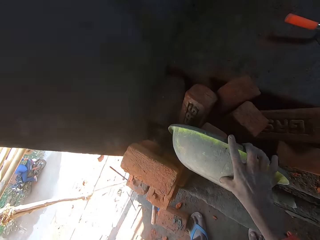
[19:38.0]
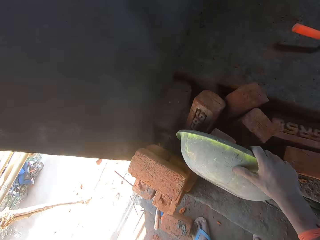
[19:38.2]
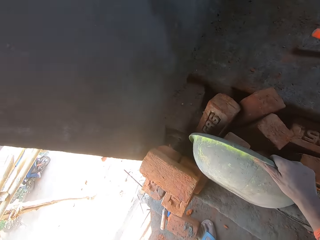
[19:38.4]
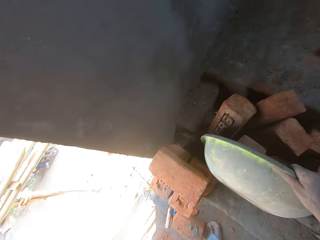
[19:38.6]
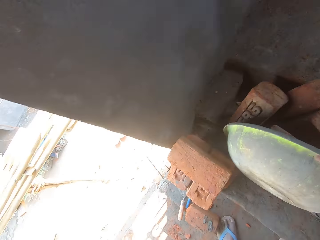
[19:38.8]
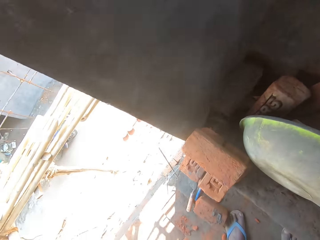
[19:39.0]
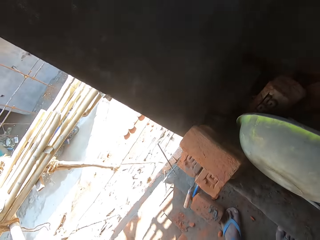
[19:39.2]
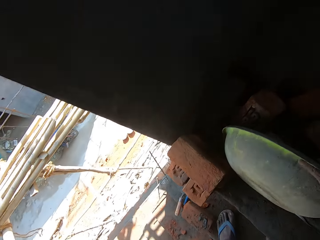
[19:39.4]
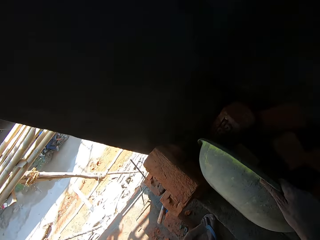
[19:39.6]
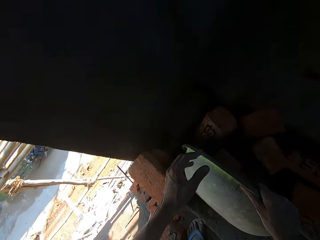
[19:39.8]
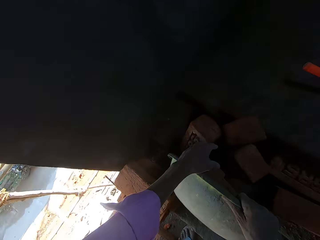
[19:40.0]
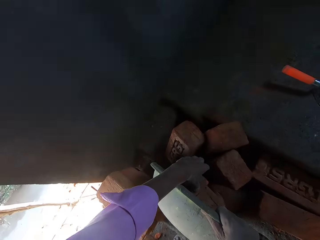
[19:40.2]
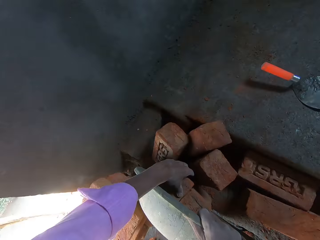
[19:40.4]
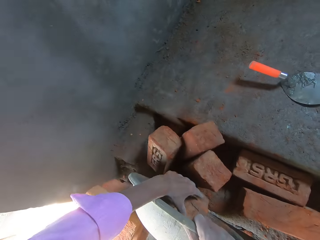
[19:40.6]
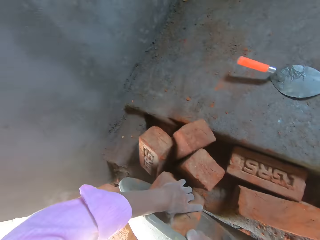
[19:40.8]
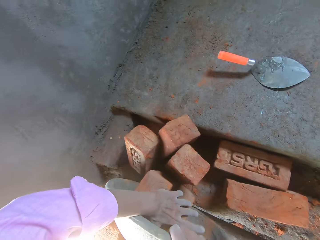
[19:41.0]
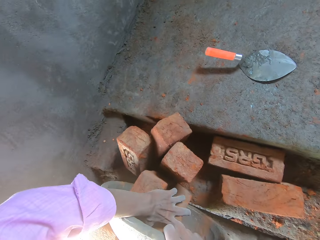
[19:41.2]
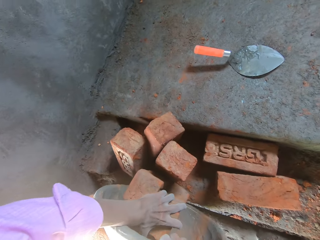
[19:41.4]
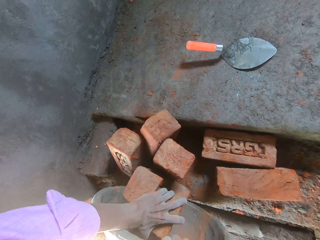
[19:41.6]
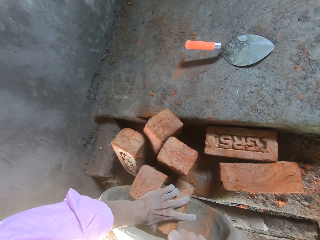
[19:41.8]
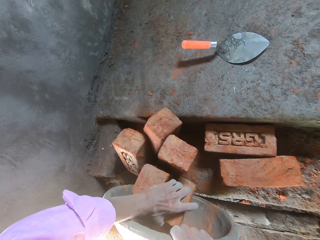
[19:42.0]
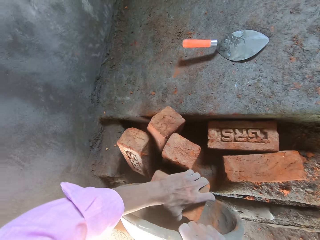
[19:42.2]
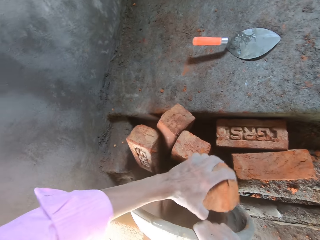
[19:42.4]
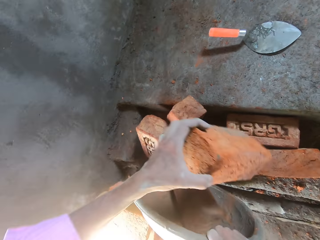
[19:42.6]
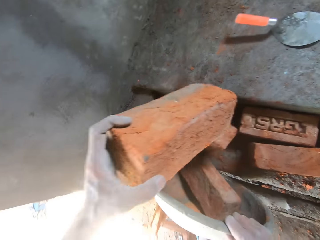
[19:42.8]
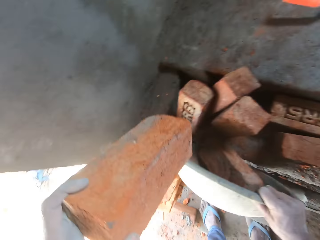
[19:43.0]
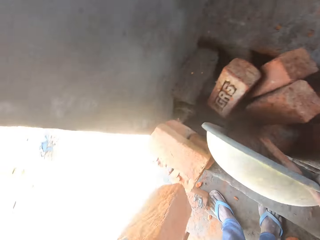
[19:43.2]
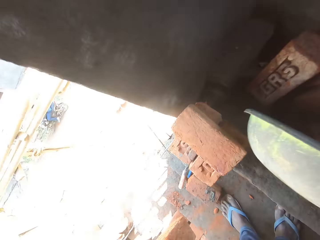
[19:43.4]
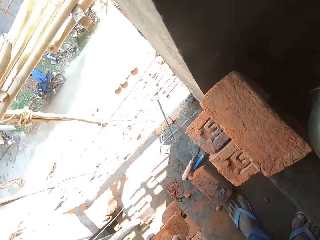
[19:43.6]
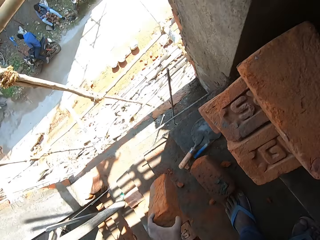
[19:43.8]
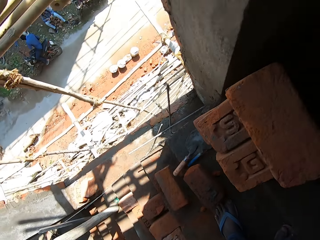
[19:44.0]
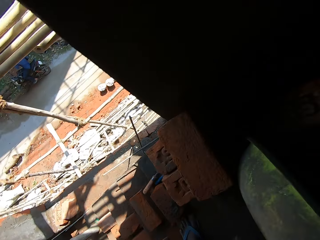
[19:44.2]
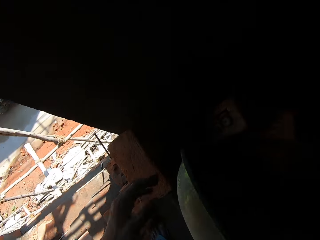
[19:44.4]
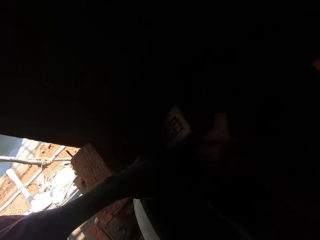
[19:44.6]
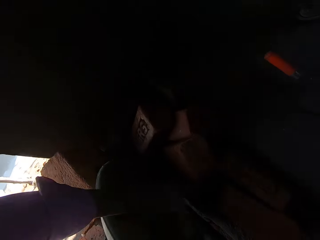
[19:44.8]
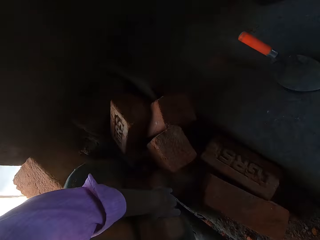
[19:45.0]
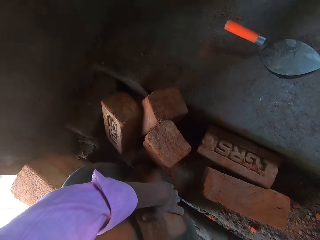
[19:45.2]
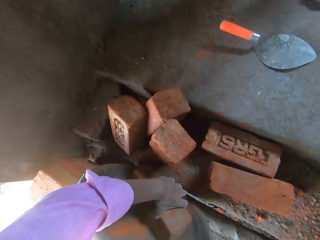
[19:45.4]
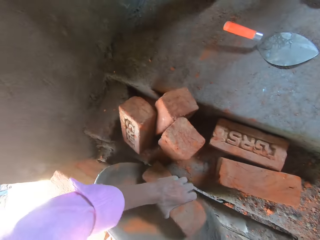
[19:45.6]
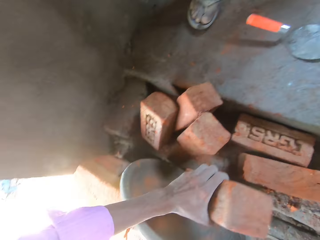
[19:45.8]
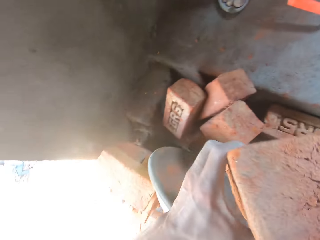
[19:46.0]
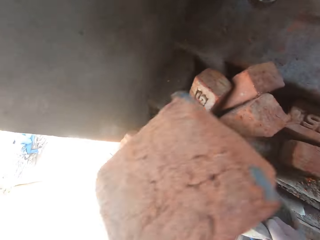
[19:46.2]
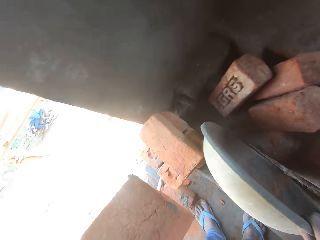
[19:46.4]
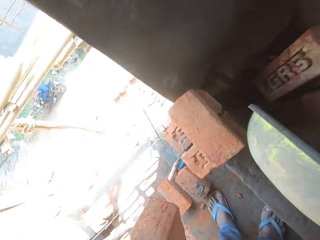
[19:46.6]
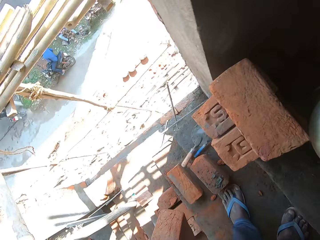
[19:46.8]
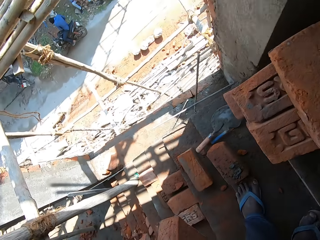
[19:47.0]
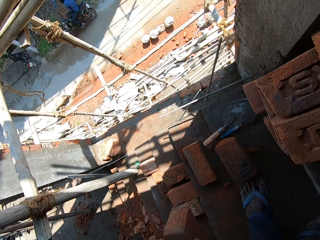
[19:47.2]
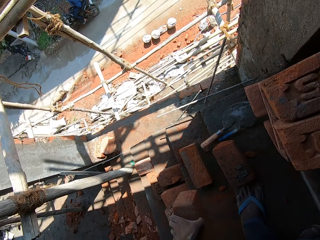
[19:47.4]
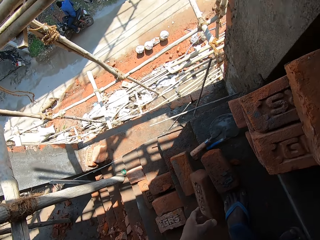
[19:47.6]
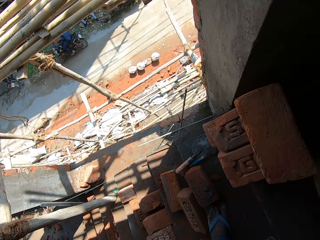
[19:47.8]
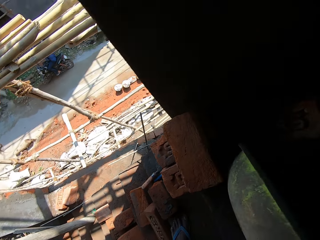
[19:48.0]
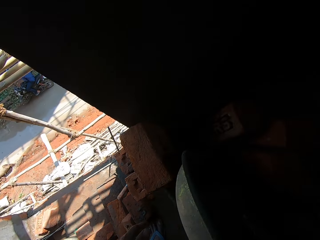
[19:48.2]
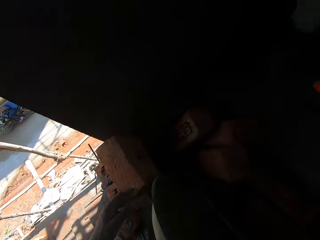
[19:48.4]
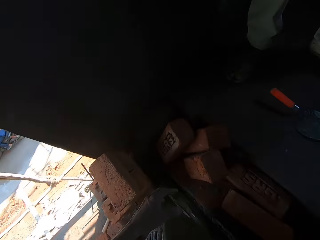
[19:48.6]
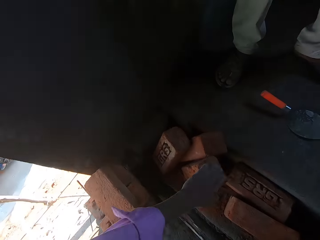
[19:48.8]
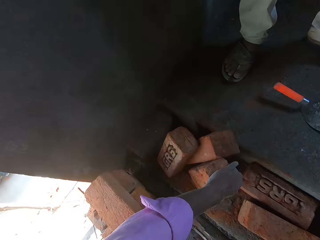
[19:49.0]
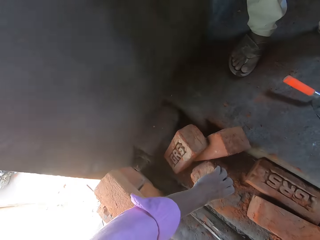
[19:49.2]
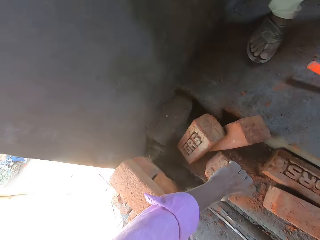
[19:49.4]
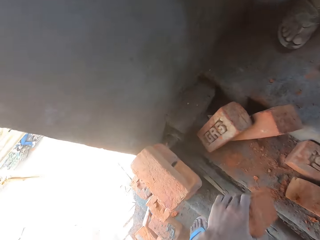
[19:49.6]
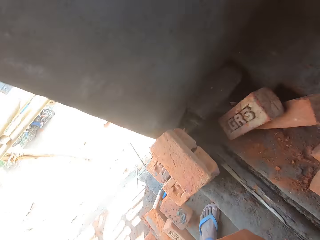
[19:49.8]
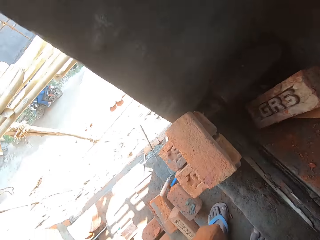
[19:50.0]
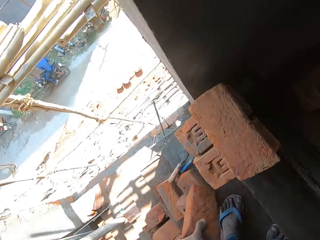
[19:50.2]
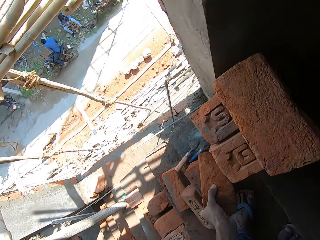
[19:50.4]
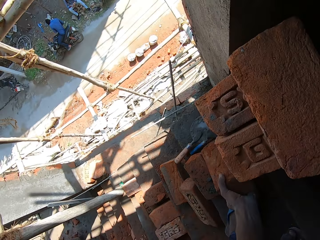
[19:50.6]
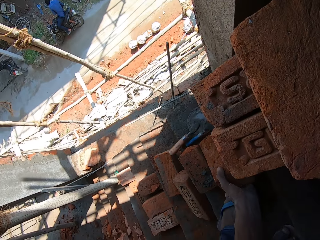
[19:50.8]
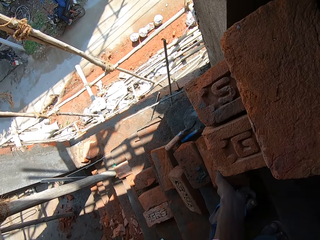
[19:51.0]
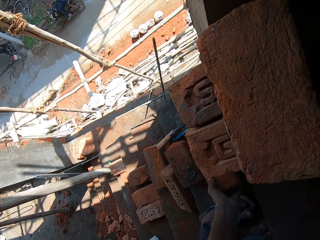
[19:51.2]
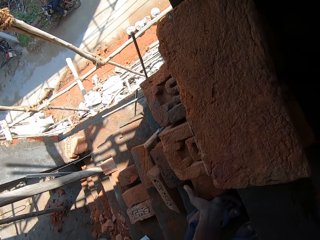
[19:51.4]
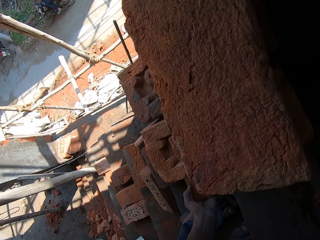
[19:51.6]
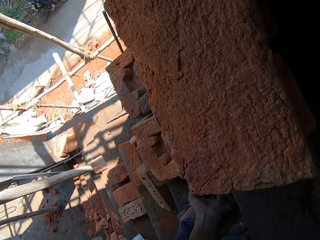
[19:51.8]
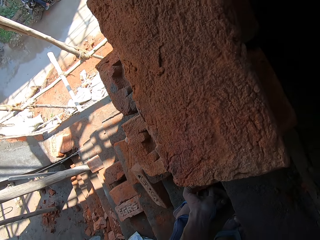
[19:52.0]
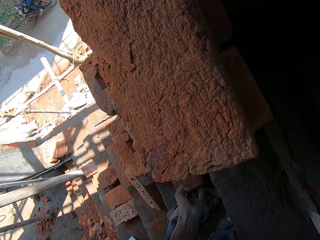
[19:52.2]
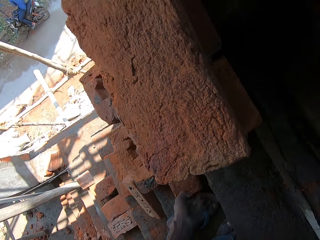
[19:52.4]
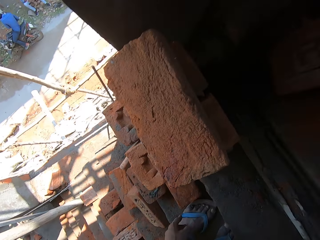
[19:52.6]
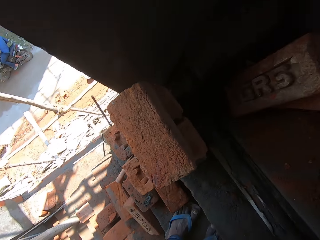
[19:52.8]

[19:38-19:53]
The camera wearer picks a brick from a brick tray. They drop the brick on the floor. They pick a brick from the brick tray. They drop the brick on the floor. They pick a brick from the brick tray. They drop the brick on the floor.

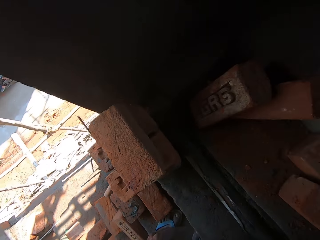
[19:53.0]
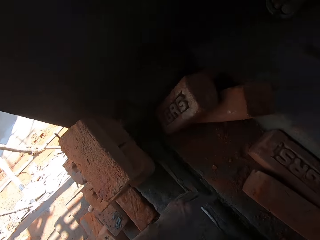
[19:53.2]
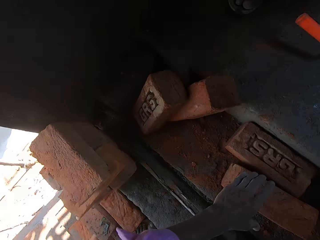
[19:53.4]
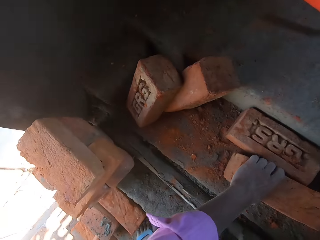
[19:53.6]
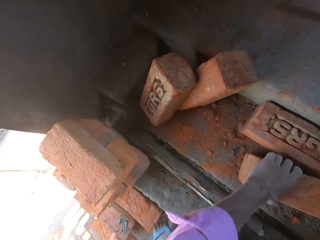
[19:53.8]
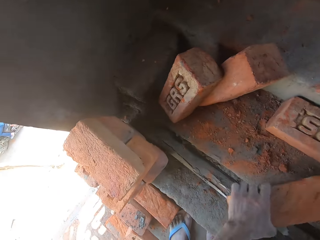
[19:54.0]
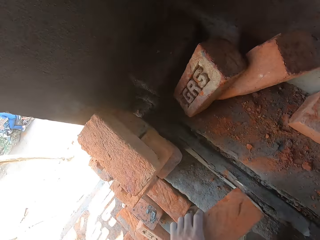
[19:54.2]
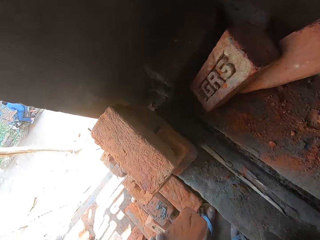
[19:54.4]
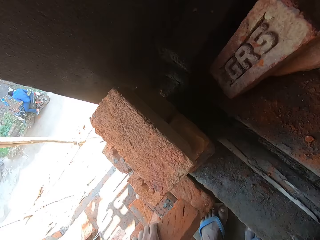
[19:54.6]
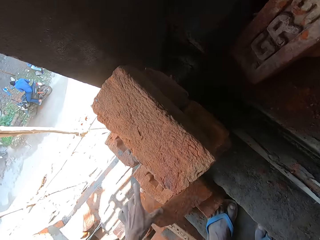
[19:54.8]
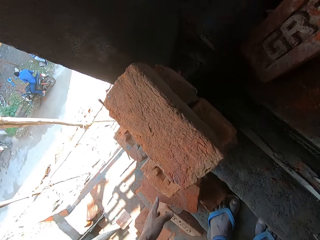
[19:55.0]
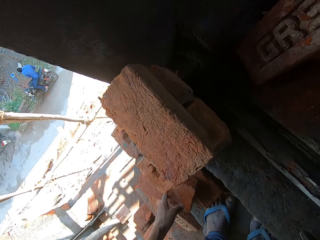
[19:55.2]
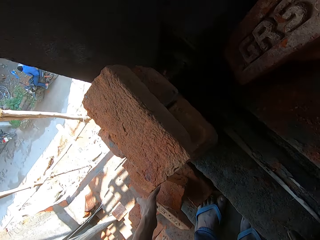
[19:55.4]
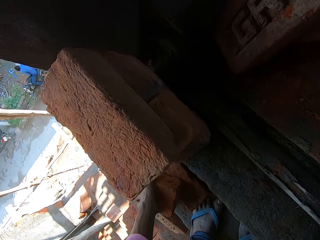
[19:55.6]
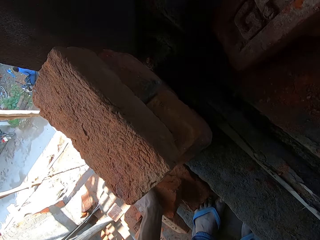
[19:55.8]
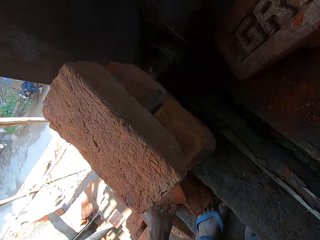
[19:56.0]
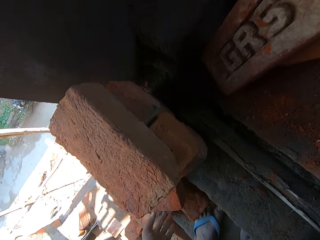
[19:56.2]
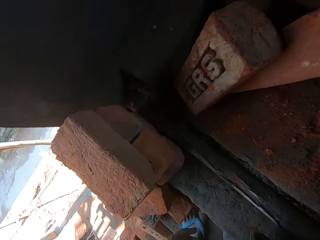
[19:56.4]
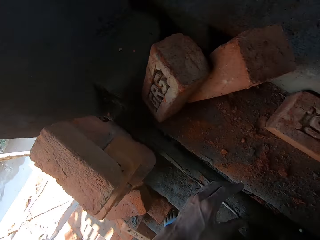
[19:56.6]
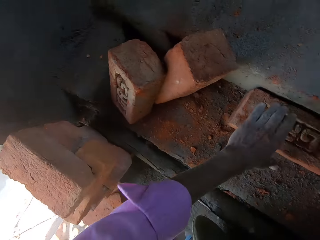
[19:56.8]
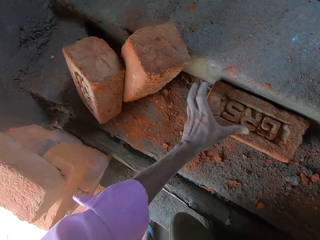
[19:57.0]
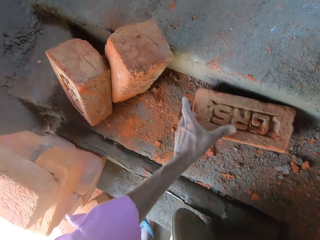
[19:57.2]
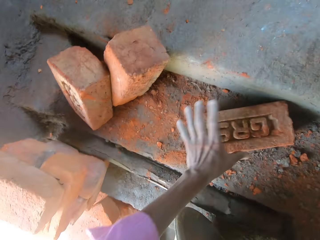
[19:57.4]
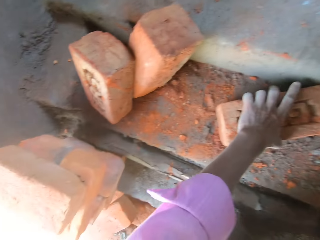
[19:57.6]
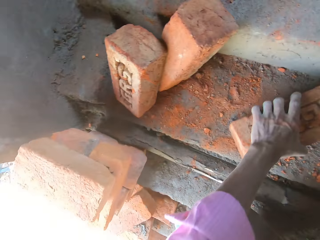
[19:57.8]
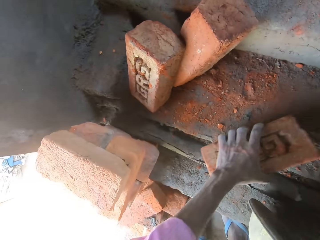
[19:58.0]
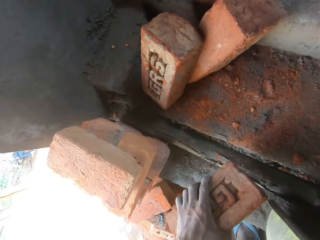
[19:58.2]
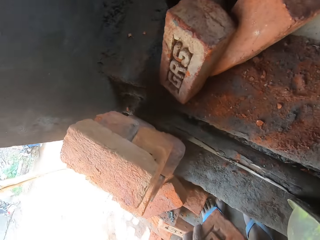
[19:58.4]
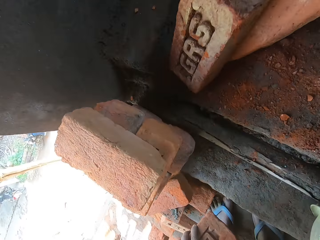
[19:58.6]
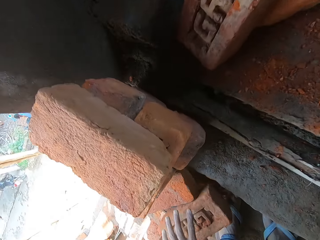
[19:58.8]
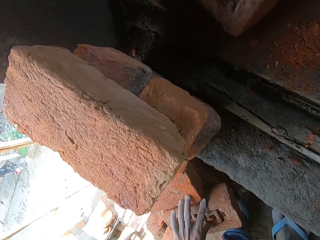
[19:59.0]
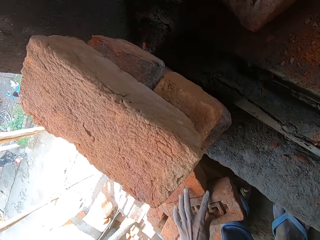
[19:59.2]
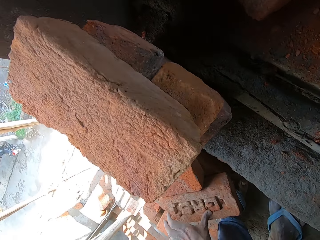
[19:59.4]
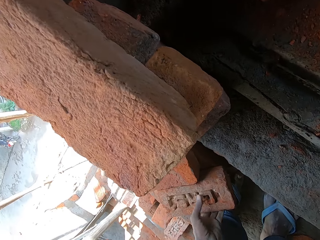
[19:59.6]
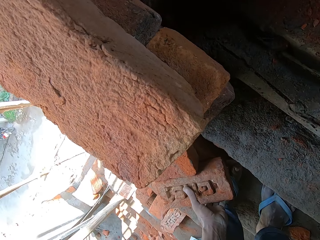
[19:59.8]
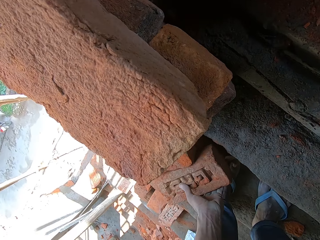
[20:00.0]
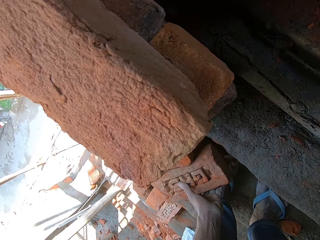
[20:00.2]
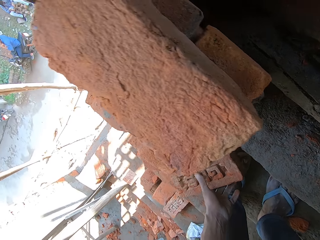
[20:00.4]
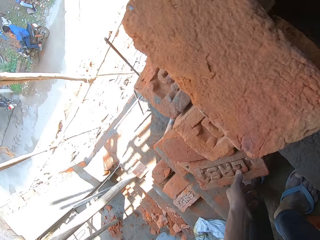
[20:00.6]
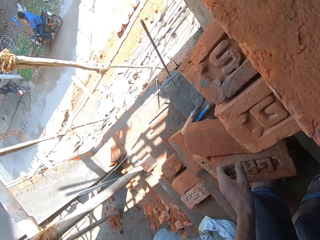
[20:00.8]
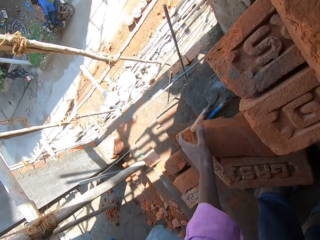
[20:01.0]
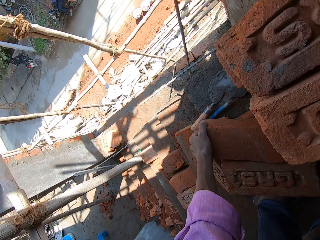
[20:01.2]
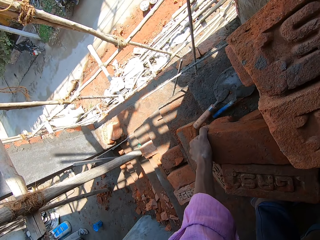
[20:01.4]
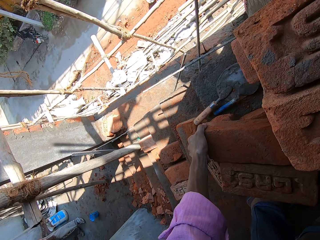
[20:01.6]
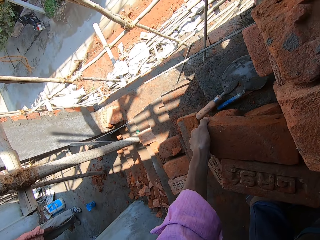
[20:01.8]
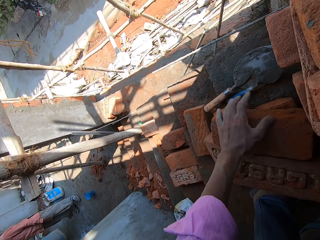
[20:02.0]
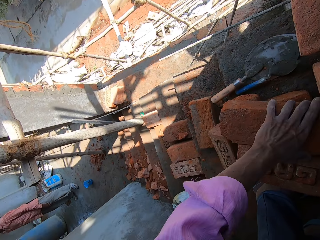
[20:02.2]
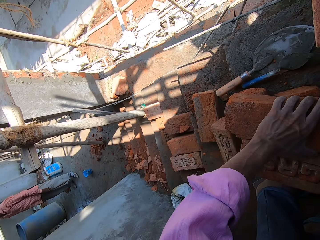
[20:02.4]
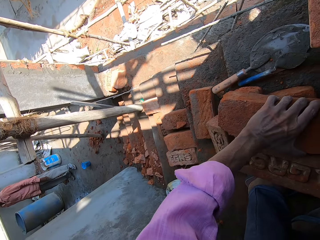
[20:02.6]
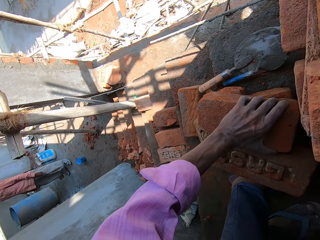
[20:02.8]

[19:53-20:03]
The camera wearer picks a brick on the staircase. They move bricks. They drop the brick on the floor. They pick a brick on the staircase. They drop the brick on the ground. They arrange bricks.
